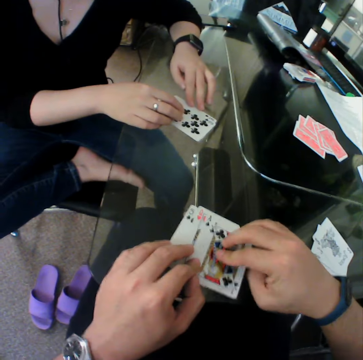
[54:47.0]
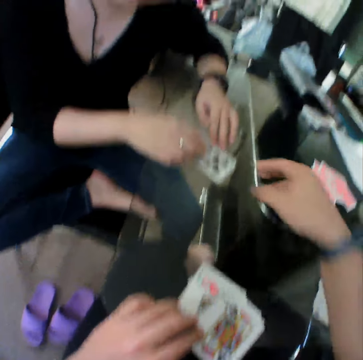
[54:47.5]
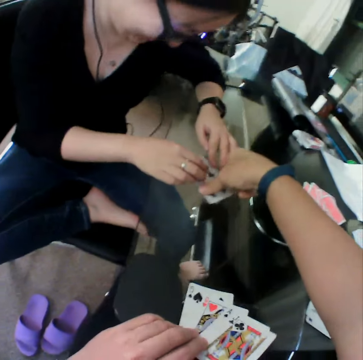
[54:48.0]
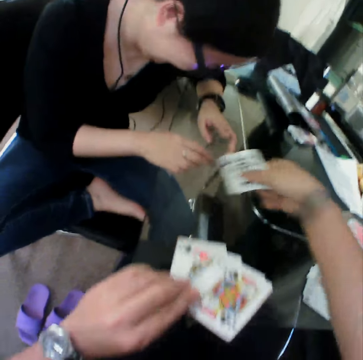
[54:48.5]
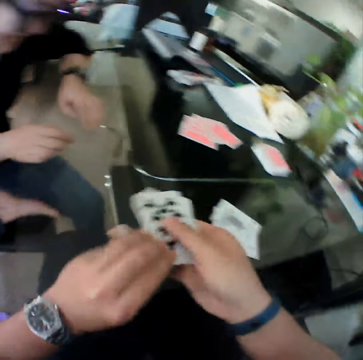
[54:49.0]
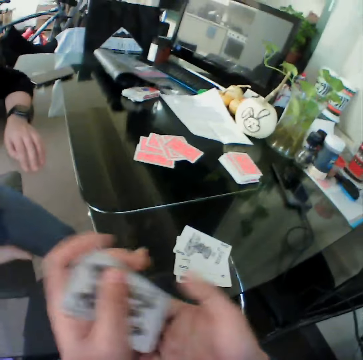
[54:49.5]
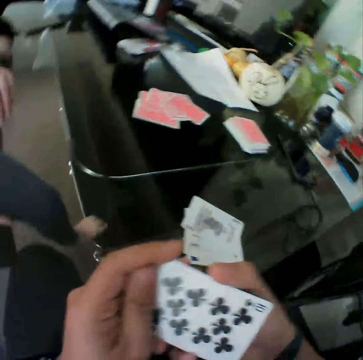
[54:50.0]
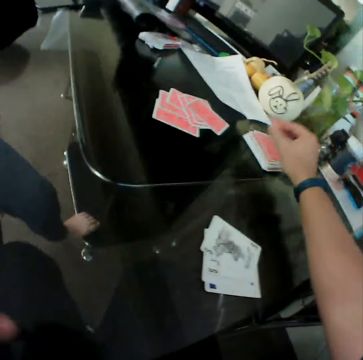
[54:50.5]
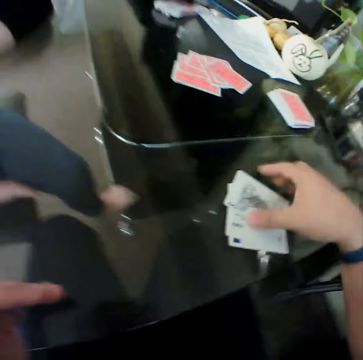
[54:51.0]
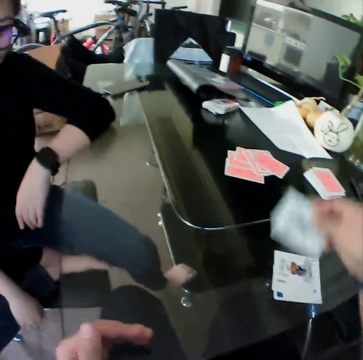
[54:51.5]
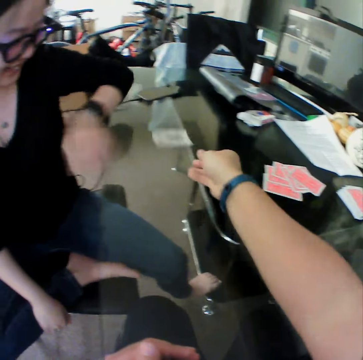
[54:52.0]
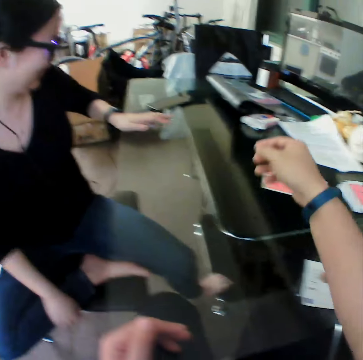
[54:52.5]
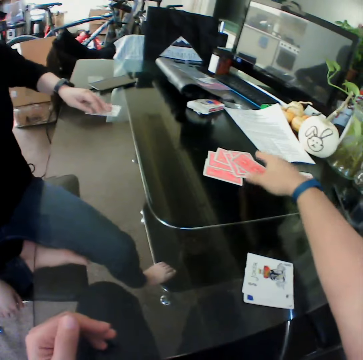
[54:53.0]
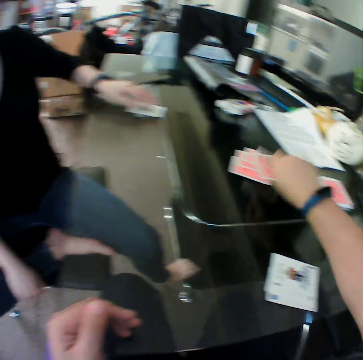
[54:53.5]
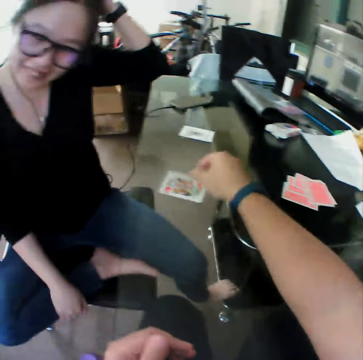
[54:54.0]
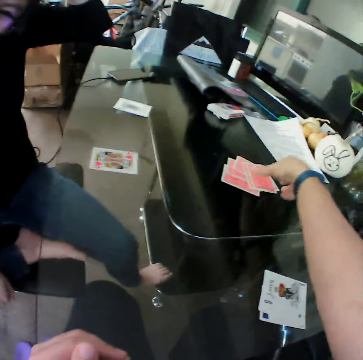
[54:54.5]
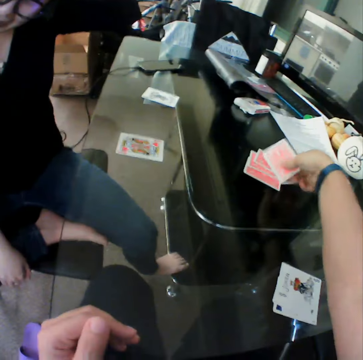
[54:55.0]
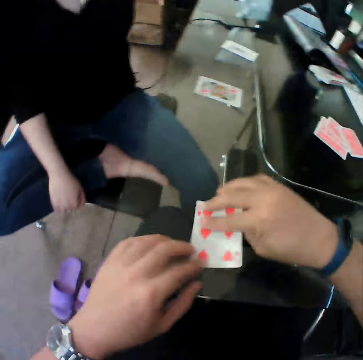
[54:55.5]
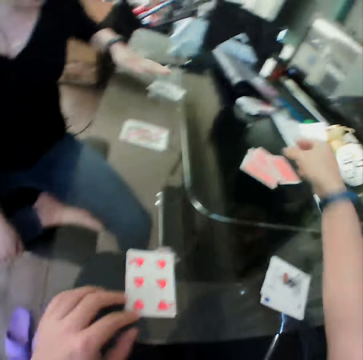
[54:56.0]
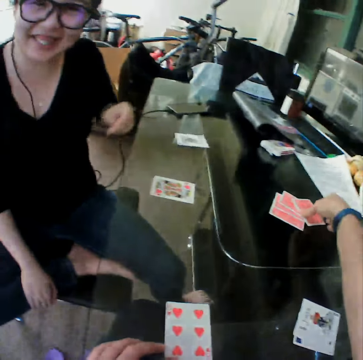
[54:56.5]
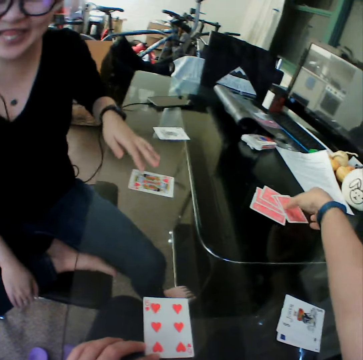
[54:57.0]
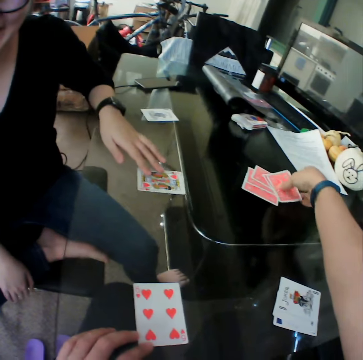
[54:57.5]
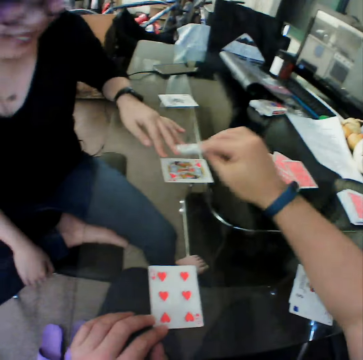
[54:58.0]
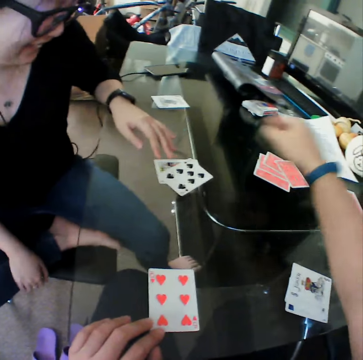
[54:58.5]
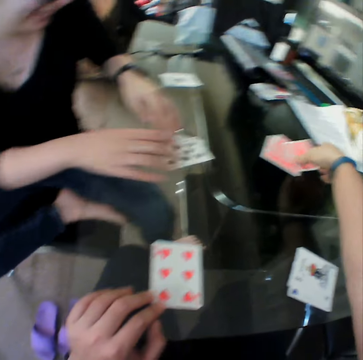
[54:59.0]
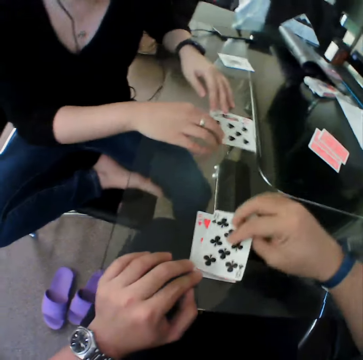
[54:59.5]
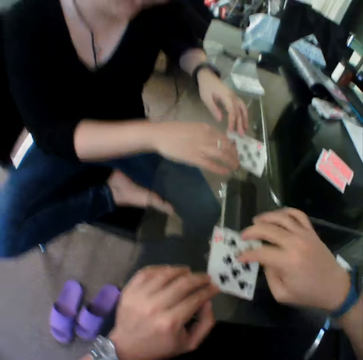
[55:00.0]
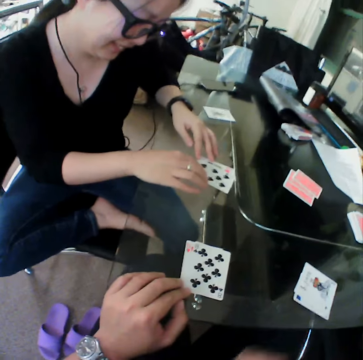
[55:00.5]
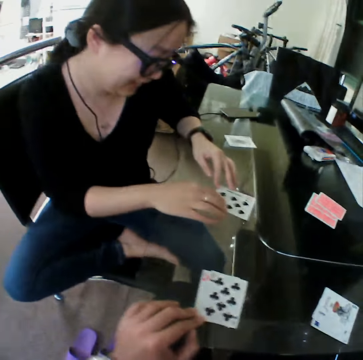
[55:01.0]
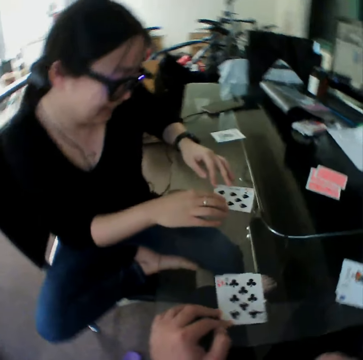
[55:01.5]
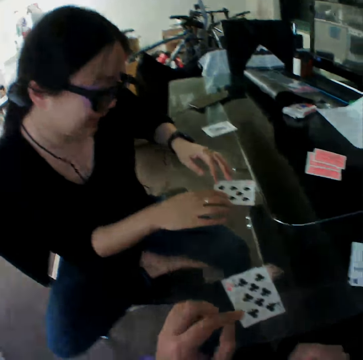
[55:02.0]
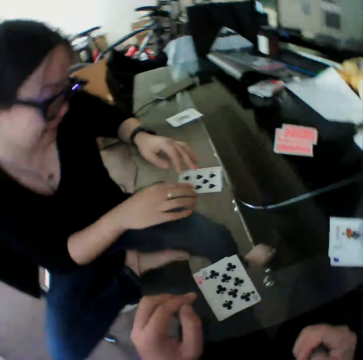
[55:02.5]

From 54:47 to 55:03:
The camera wearer drops the card on the table. He picks the cards from the table and places the cards in his left hand. He drops the cards on the table. He picks a card from the table and drops the card on the table. A woman touches the card on the table. The camera wearer picks a card from the table. The woman holds the card. The camera wearer drops the card on the table. He picks a card from the table and drops the card on the table. He interacts with the woman. The woman taps the table with her left hand. The camera wearer picks a card from the table. The woman pushes the card and touches the card on the table. The camera wearer drops the card on the table. He picks a card from the table and drops the card on the table. The woman touches the card on the table and holds the card.

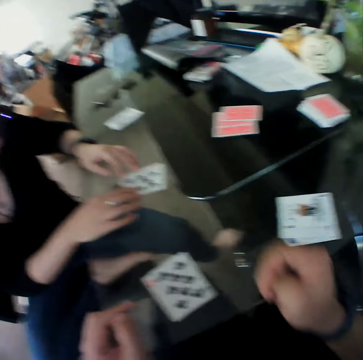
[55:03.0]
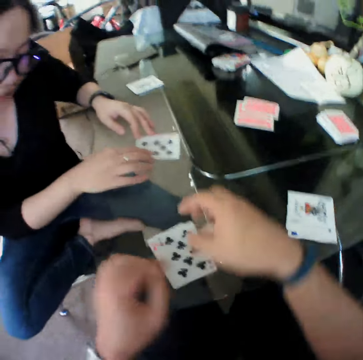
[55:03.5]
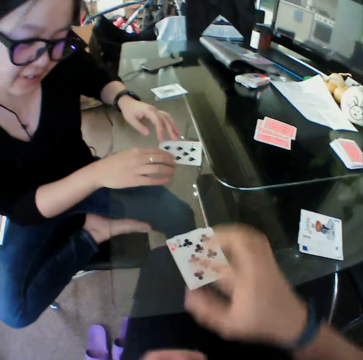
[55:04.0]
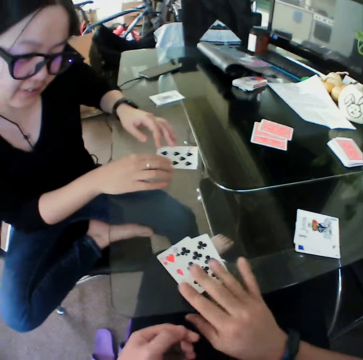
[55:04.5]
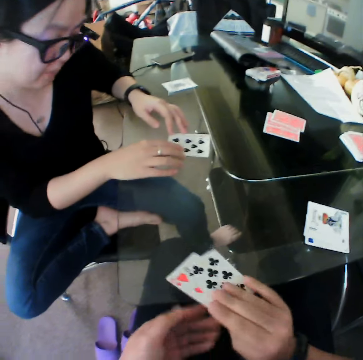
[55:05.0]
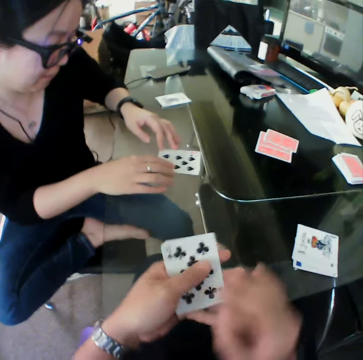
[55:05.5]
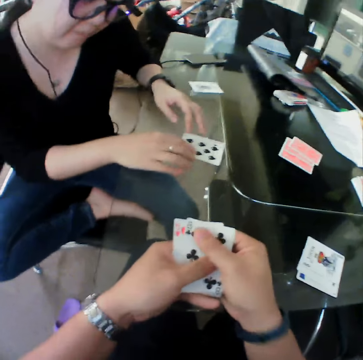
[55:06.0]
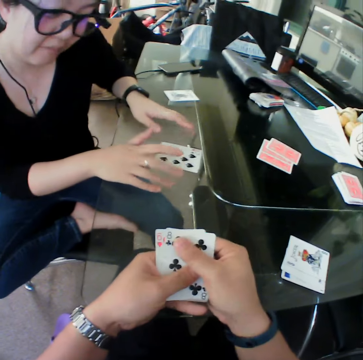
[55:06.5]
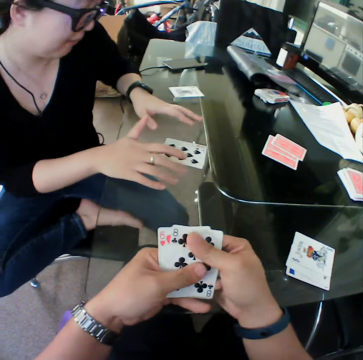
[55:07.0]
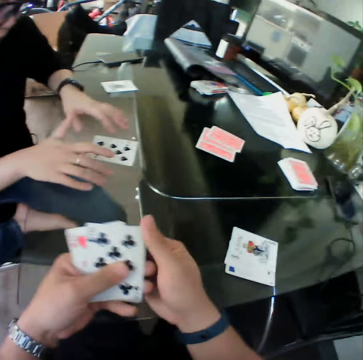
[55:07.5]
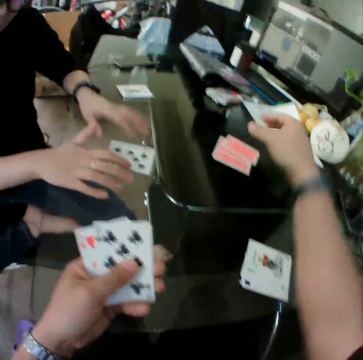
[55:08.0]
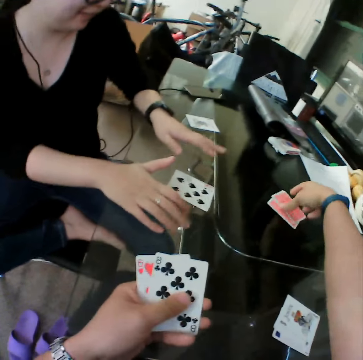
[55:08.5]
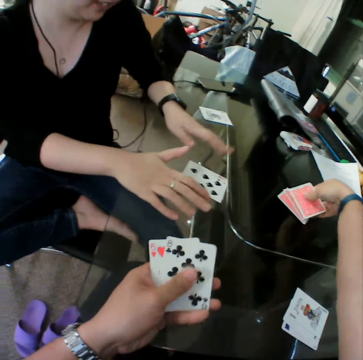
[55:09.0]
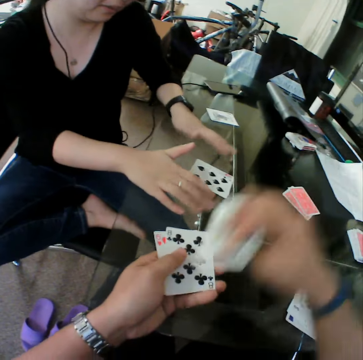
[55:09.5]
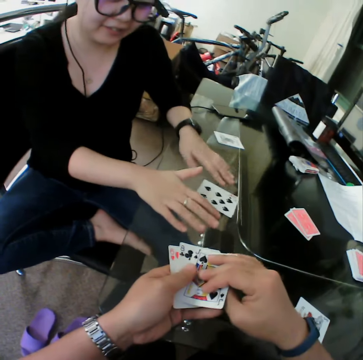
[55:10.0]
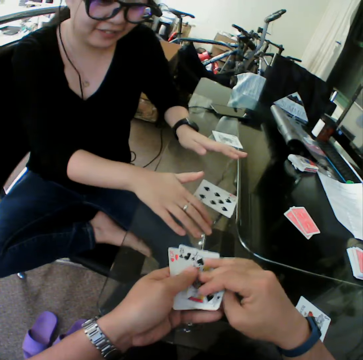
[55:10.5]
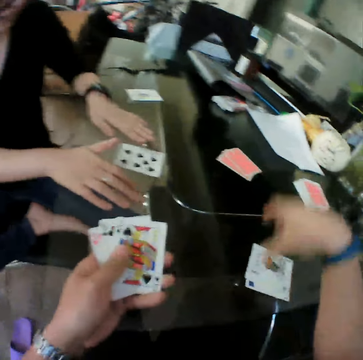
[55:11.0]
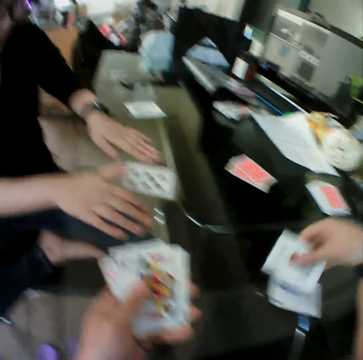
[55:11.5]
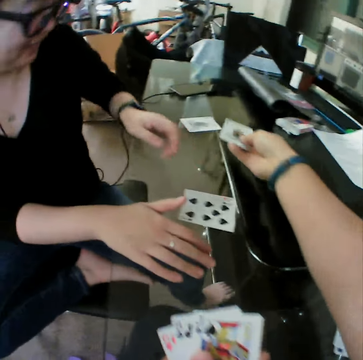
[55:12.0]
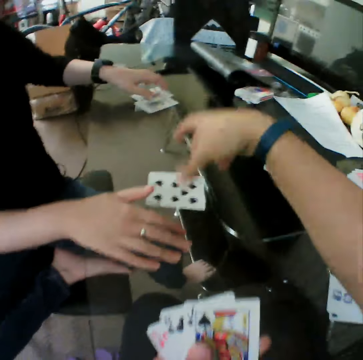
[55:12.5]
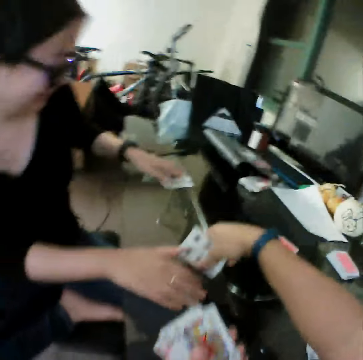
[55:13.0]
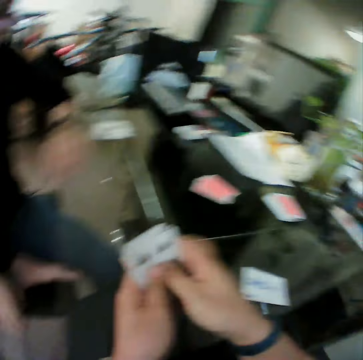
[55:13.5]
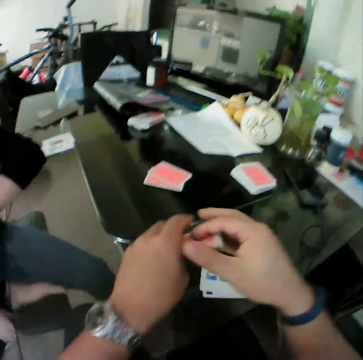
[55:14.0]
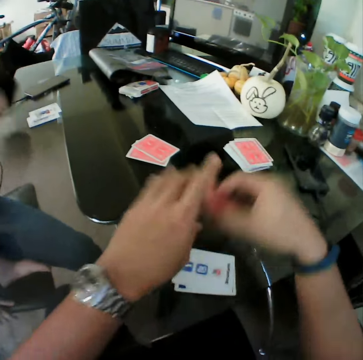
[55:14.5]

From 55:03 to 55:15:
The camera wearer picks the cards from the table and places the cards in his left hand. A woman taps the table with her fingers. The camera wearer picks a card from the table and places the card in his left hand. He picks a card from the table and drops the card on the table. He picks the cards from the table. The woman touches the card on the table. The camera wearer places the cards in his left hand.

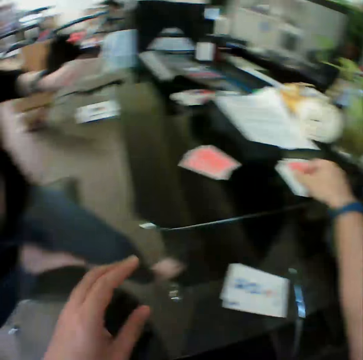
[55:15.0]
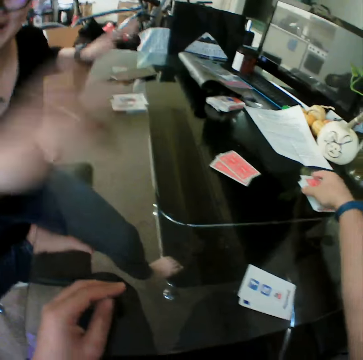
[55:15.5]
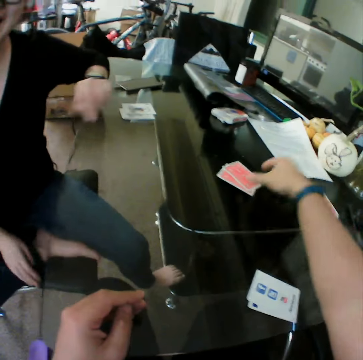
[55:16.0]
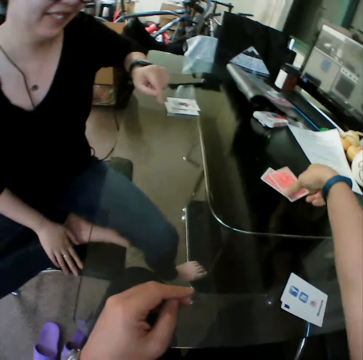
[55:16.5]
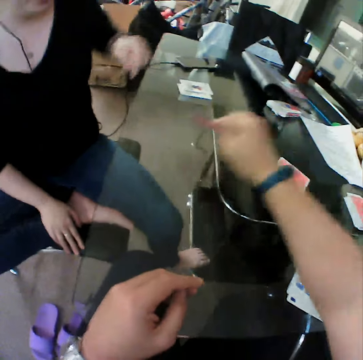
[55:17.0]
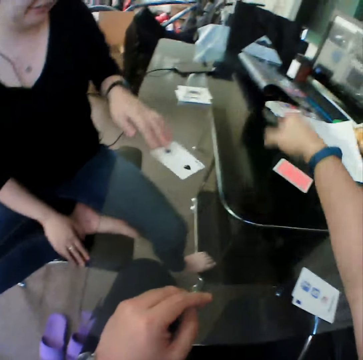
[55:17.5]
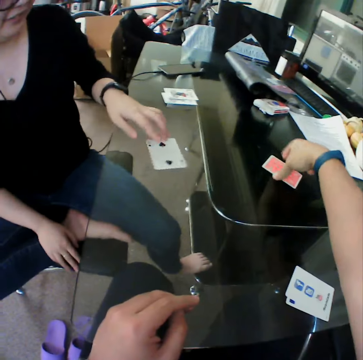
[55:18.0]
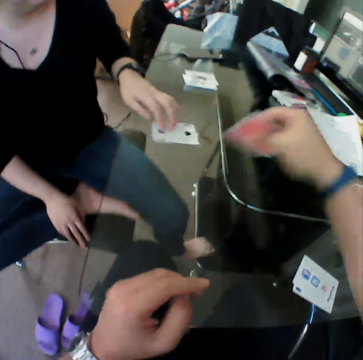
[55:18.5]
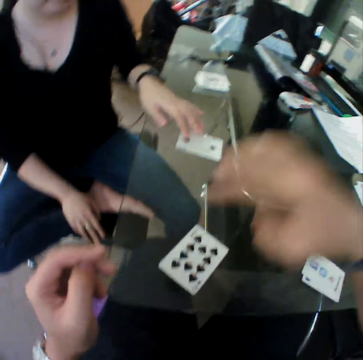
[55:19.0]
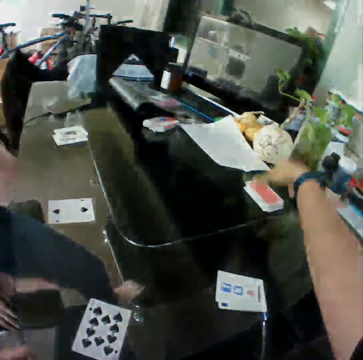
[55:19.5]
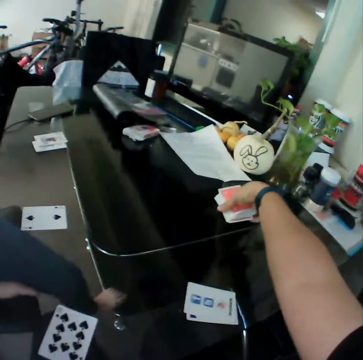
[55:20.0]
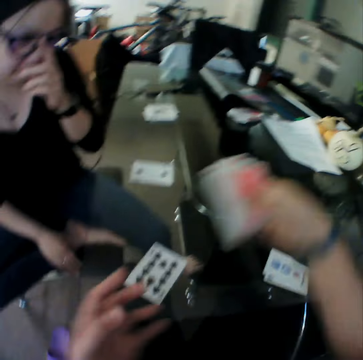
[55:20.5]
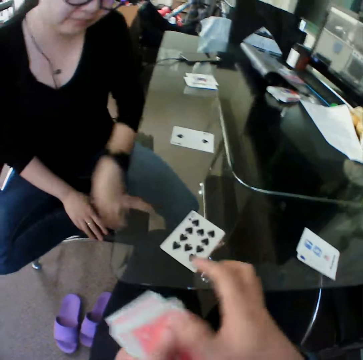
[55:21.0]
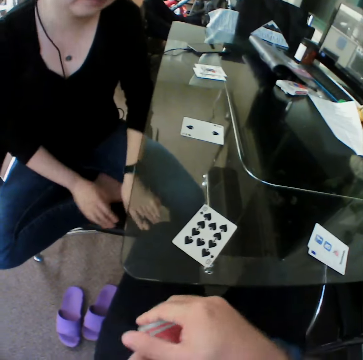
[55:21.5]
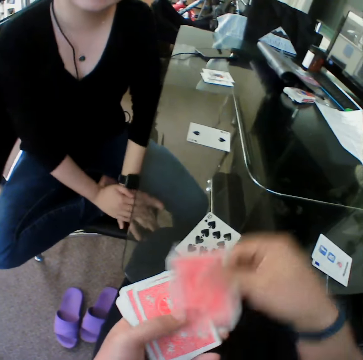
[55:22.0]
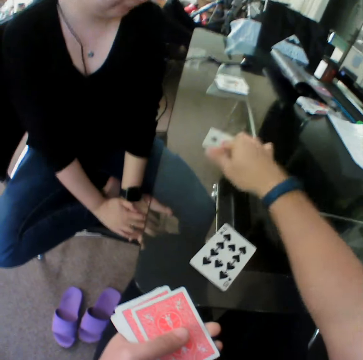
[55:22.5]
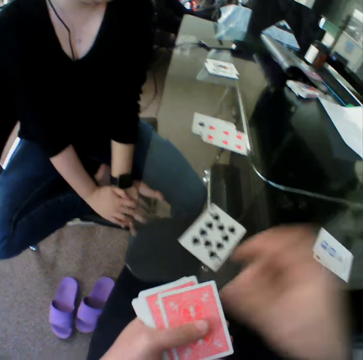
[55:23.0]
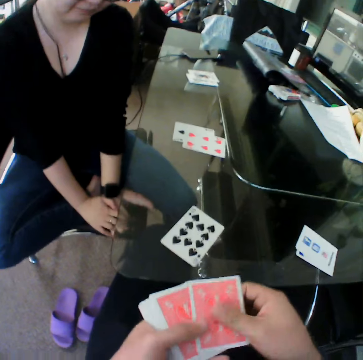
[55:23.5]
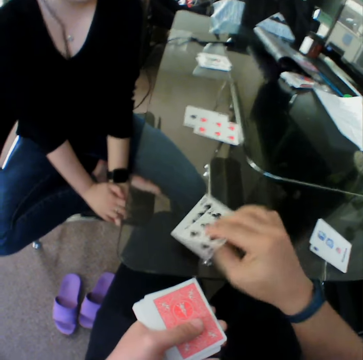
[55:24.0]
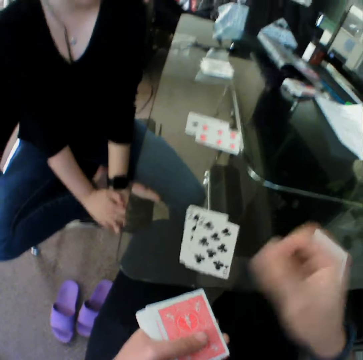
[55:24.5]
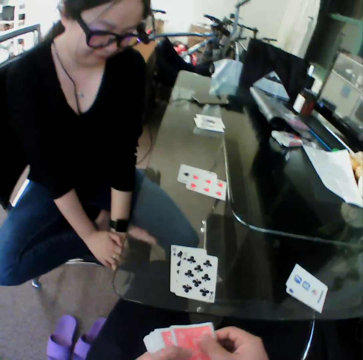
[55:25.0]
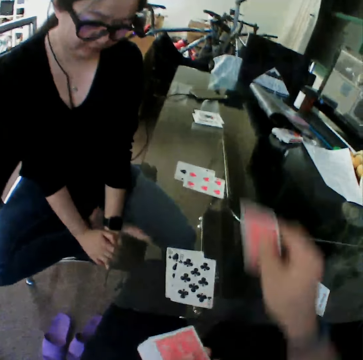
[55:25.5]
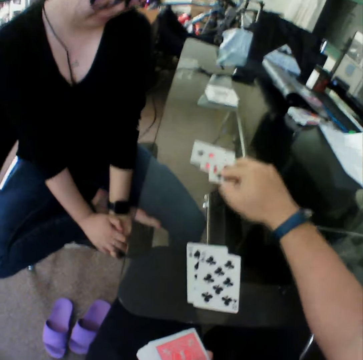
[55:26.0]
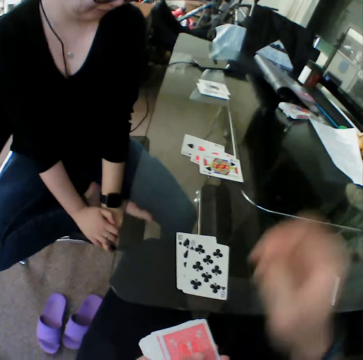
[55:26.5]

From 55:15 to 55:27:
The camera wearer drops the cards on the table. He picks a card from the table and drops the card on the table. He picks a card from the table and drops the card on the table. A woman holds the card. The camera wearer picks the cards from the table and places the cards in his left hand. He picks a card from his left hand and drops the card on the table. He picks a card from his left hand and drops the card on the table. He picks a card from his left hand and drops the card on the table.
